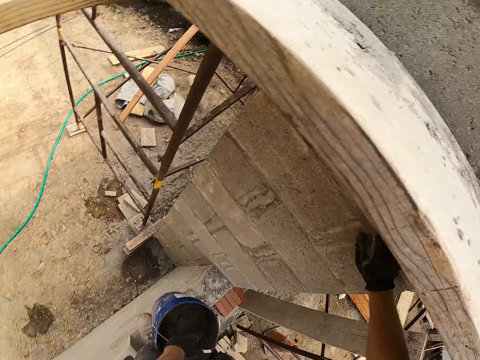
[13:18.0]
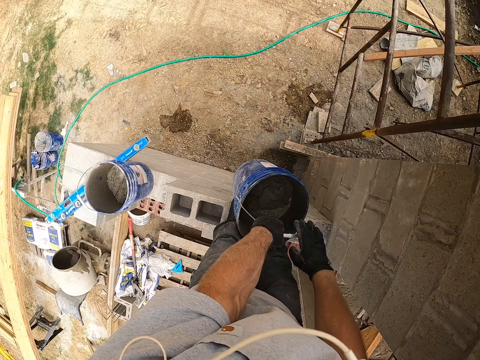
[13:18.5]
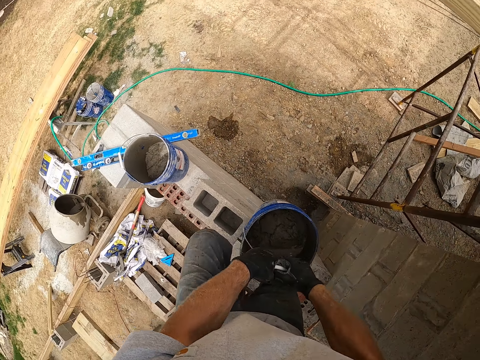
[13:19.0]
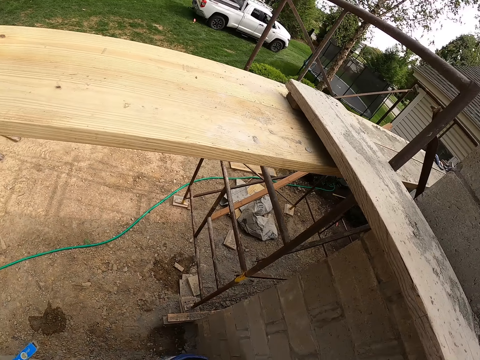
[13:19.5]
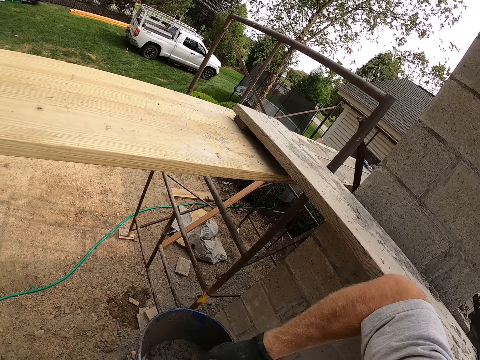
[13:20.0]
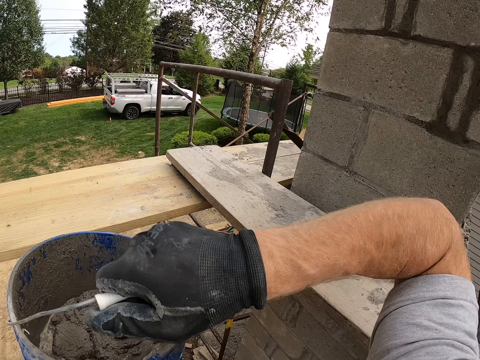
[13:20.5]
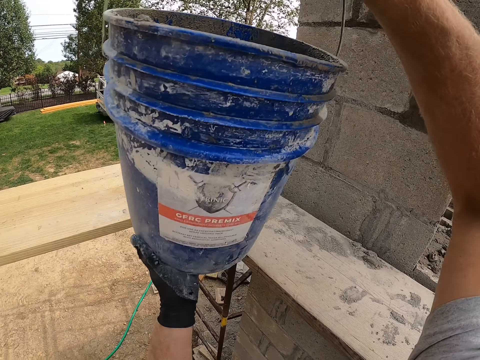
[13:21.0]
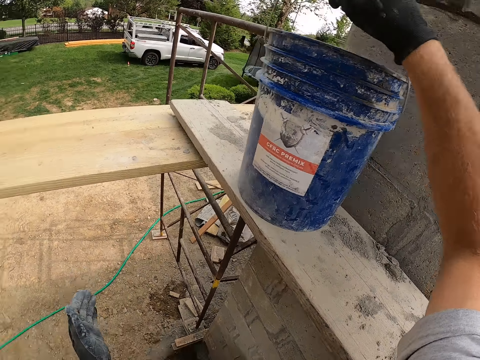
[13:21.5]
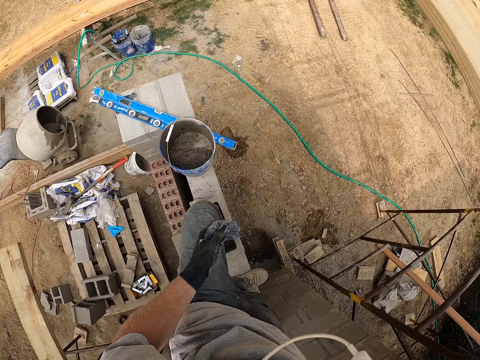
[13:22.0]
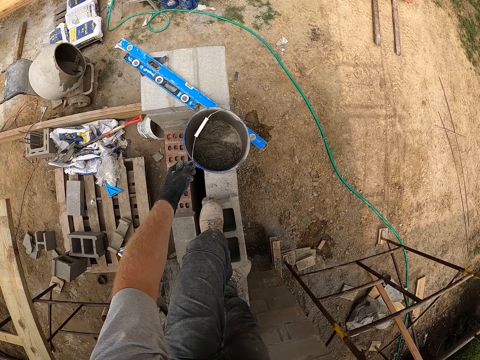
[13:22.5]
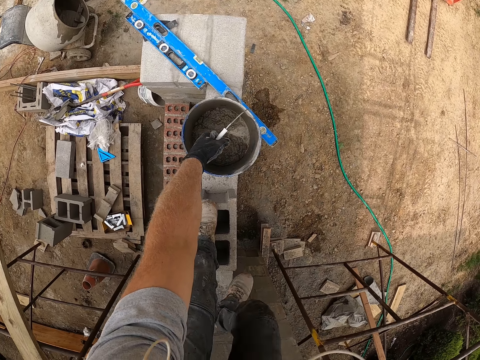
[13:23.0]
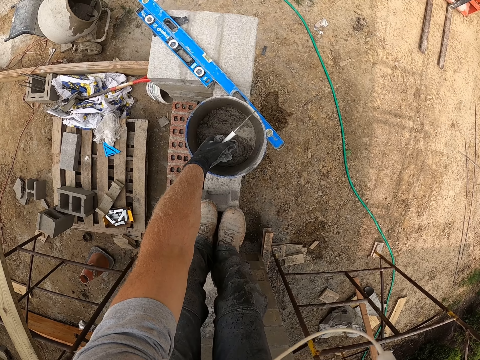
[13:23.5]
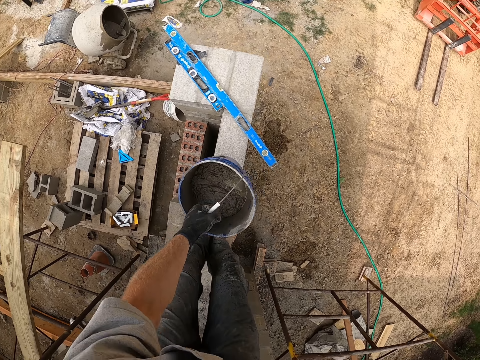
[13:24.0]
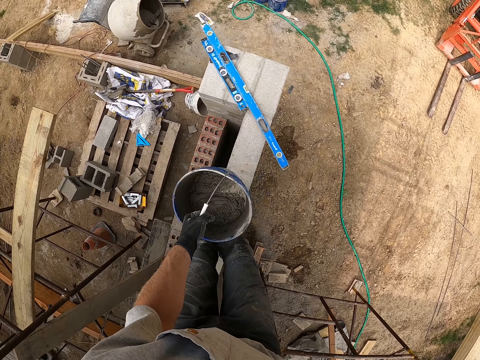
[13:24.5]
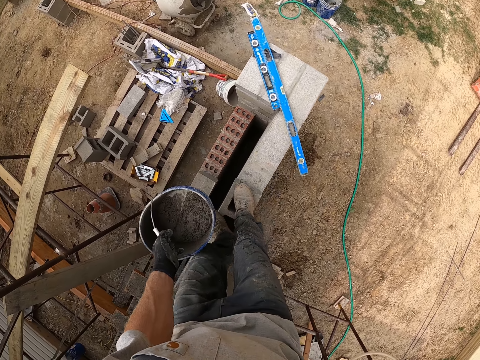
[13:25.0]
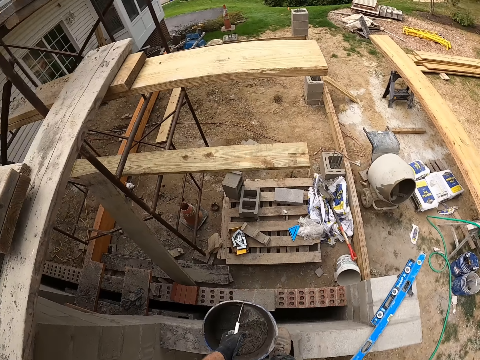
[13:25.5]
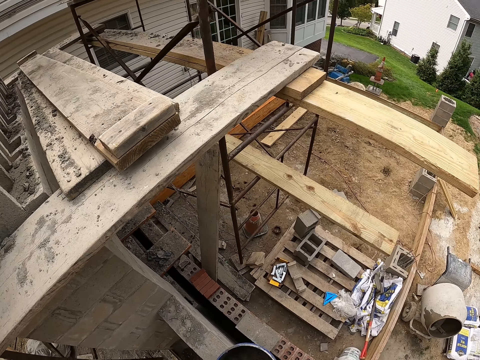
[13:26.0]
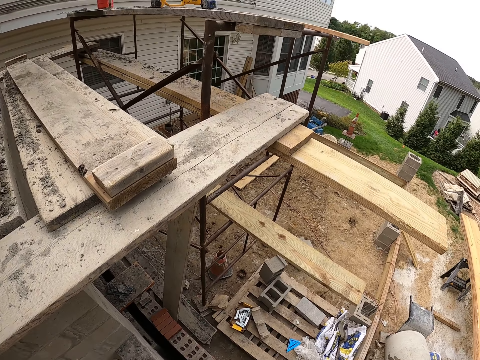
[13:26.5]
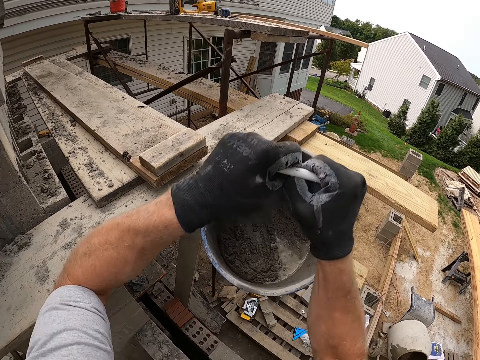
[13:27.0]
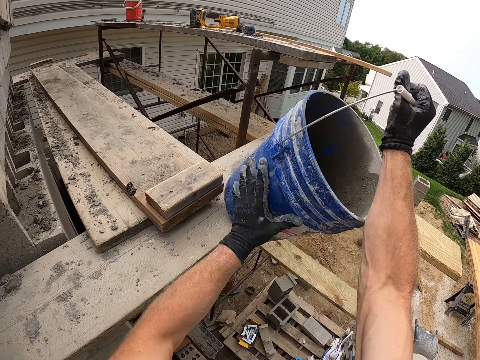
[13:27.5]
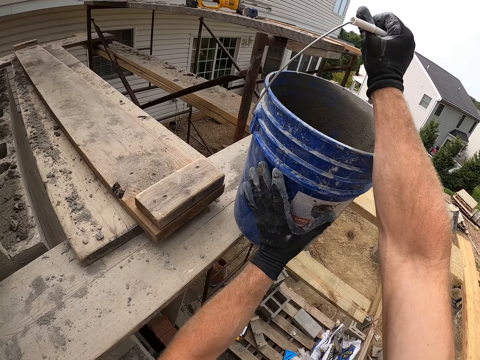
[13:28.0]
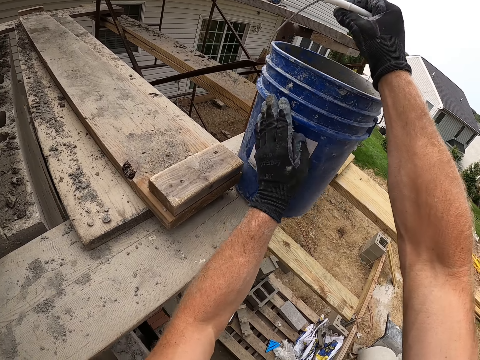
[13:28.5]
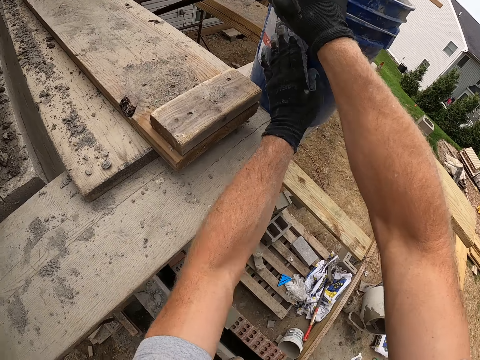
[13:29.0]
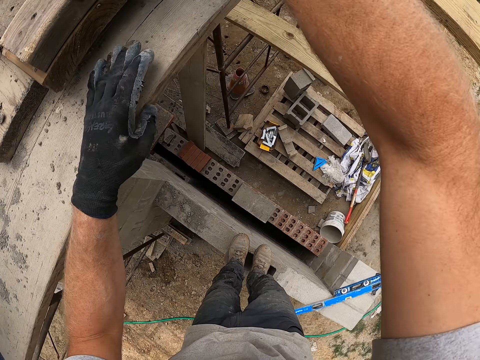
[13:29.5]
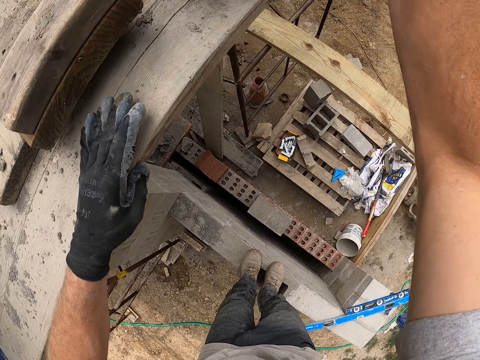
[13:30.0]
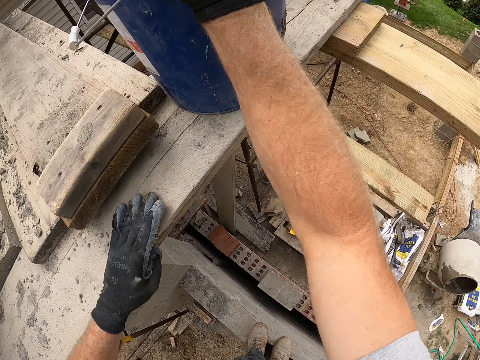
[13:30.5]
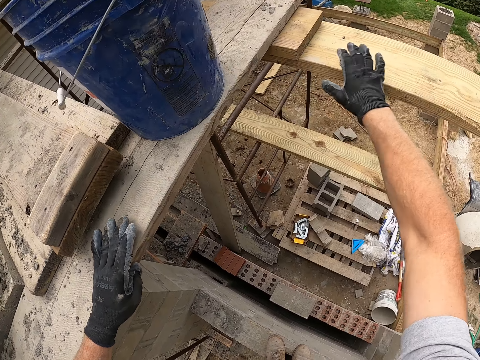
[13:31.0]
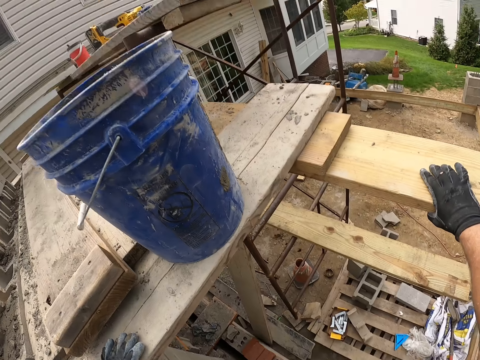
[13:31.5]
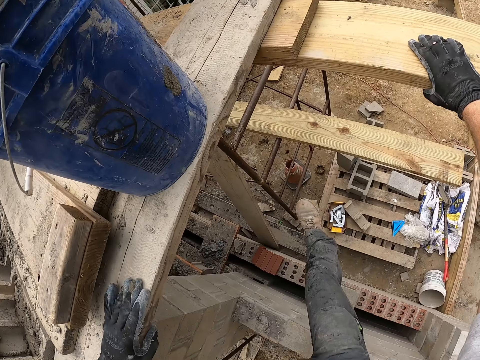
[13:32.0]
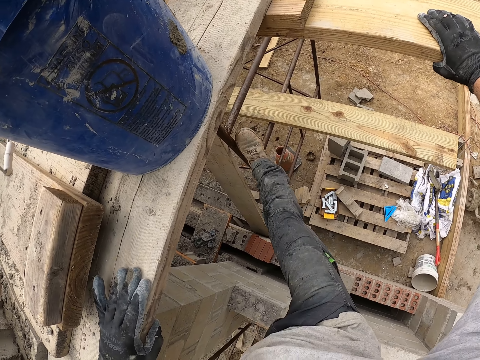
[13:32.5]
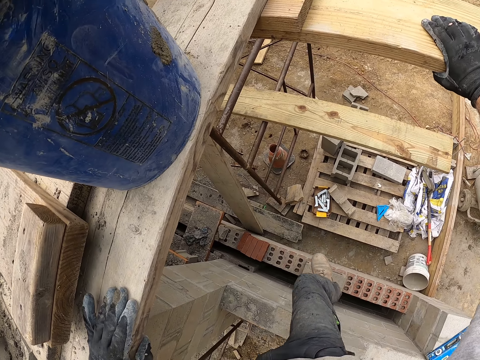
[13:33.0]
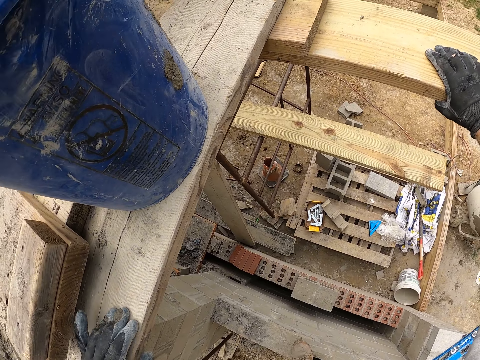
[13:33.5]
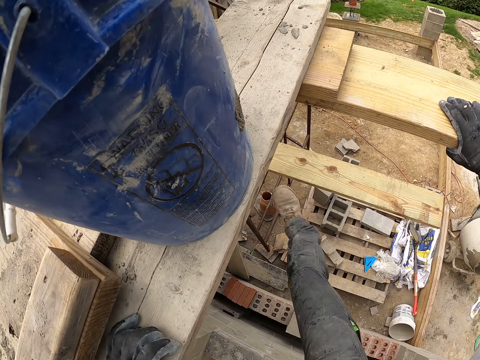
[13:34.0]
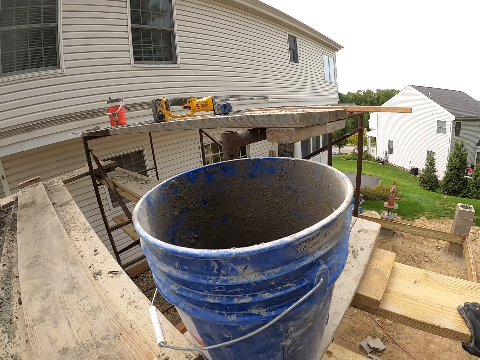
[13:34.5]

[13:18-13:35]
The camera wearer raises a bucket of mortar. He lifts the bucket of mortar with both hands from a wall. He drops the bucket of mortar on a wooden platform. He lifts the second bucket of mortar from the wall. He drops the second bucket of mortar on another part of the wooden platform. He leans his left palm on the wooden platform. He leans his right palm on another part of the wooden platform. He climbs on a piece of wood. He touches the scaffolding iron with his leg.

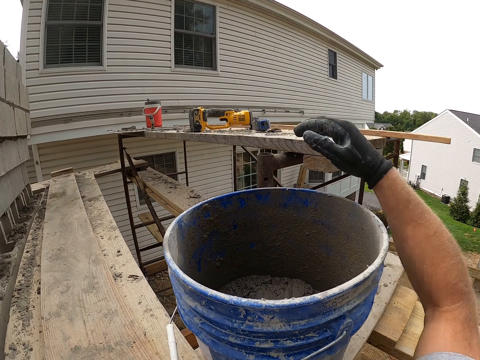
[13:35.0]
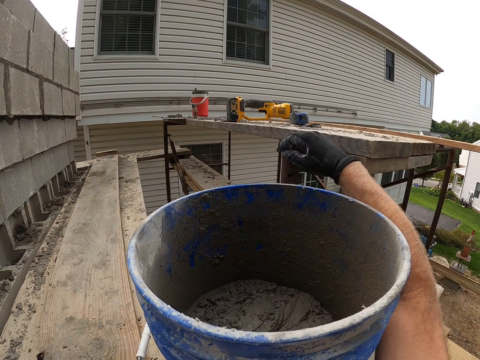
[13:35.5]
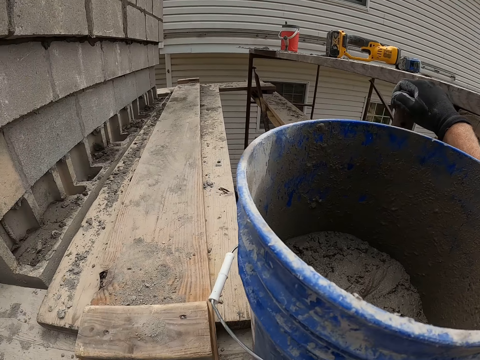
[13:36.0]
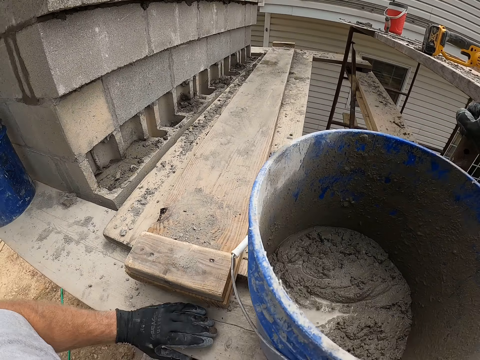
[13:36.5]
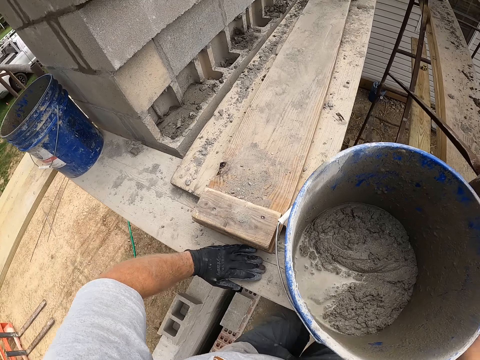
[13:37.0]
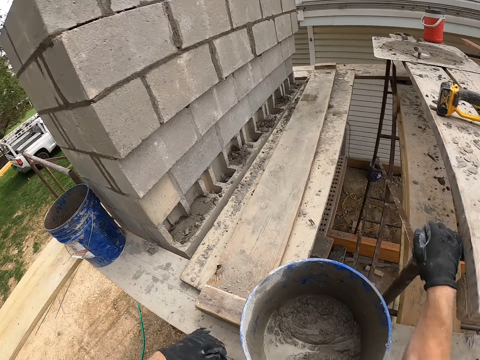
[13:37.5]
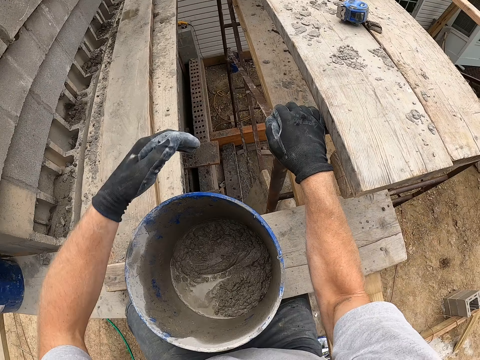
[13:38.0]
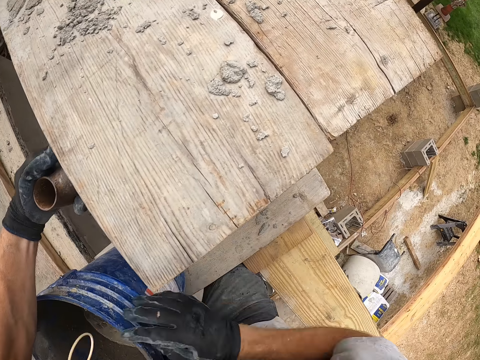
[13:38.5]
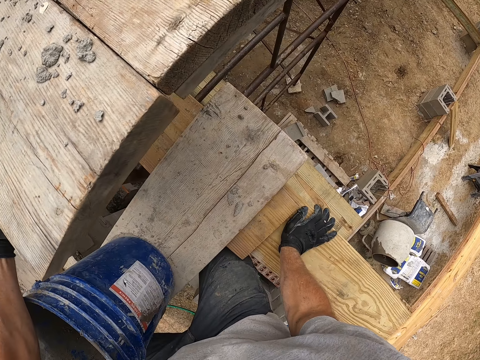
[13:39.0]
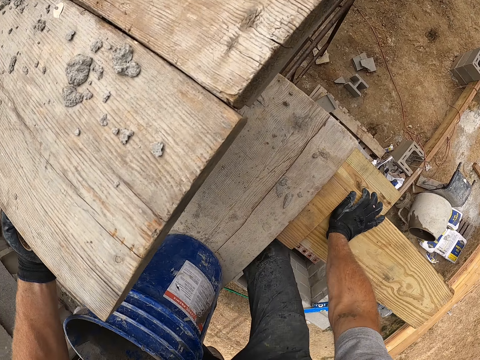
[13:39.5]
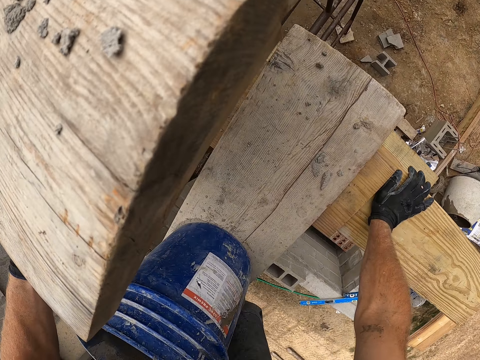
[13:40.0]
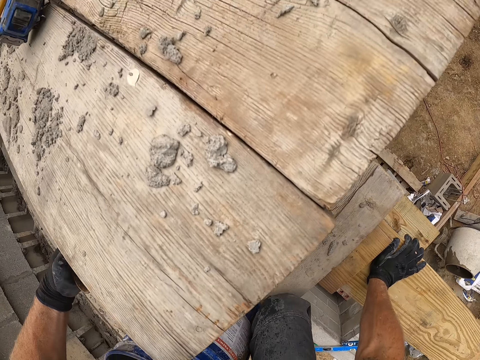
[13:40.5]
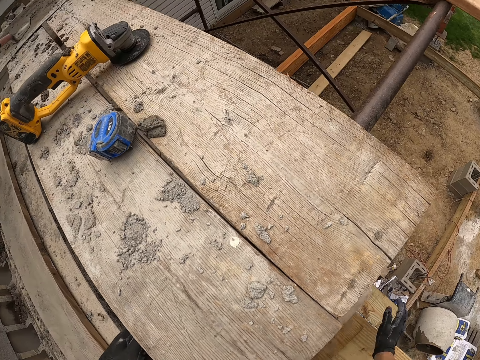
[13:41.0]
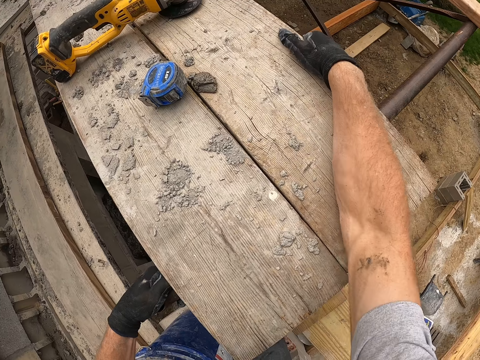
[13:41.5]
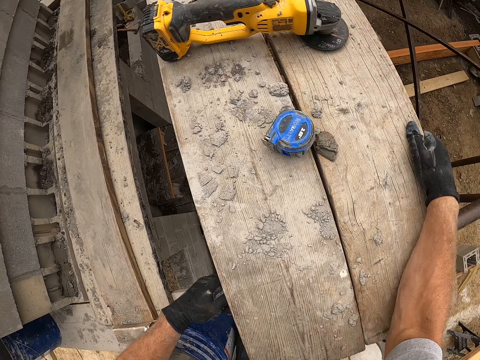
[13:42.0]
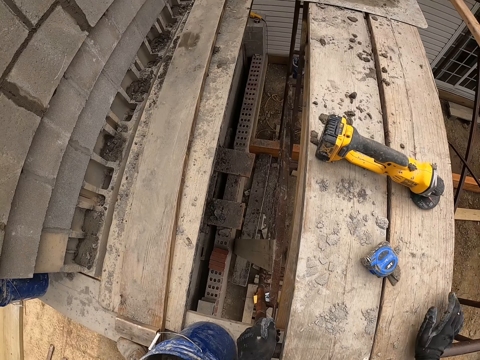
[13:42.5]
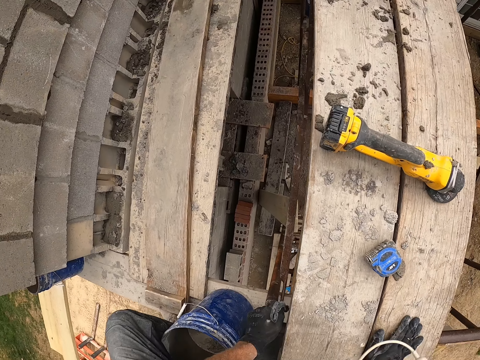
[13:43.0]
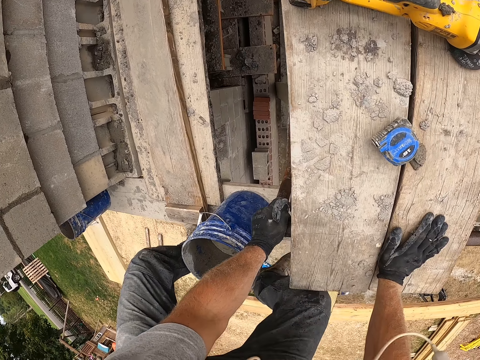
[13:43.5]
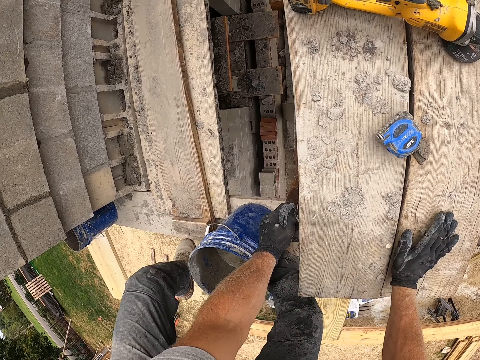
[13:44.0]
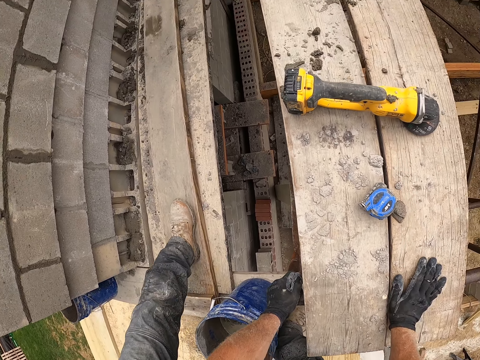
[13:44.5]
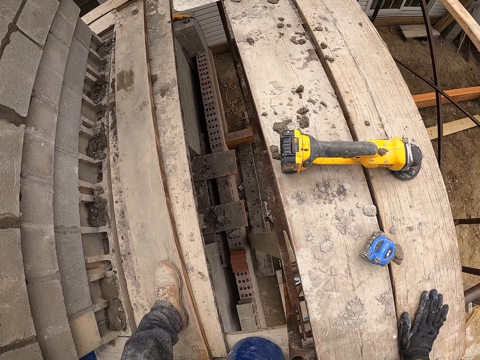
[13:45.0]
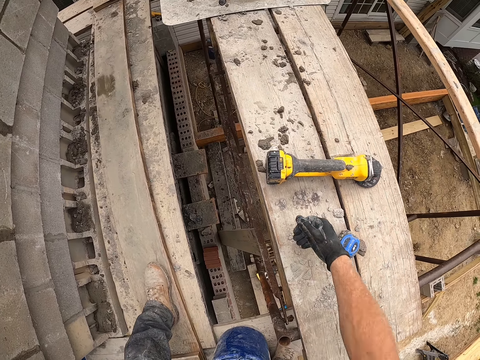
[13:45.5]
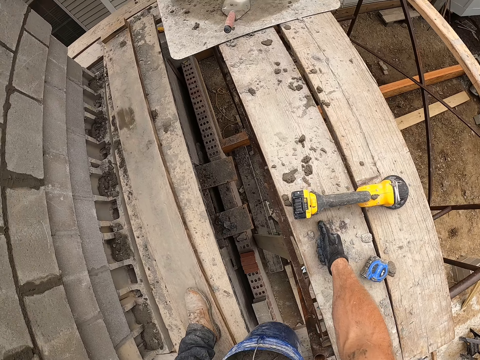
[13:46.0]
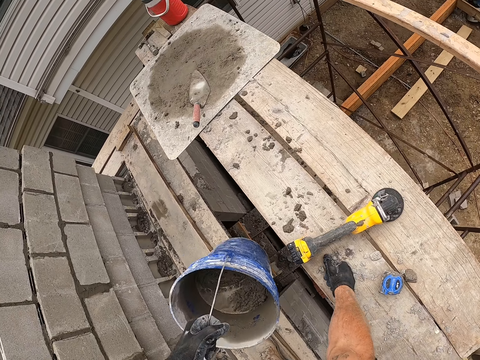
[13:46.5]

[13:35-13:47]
The camera wearer climbs the wooden platform. He picks up a bucket on the building supports, carries the blue bucket, and supports himself with the building supports.
